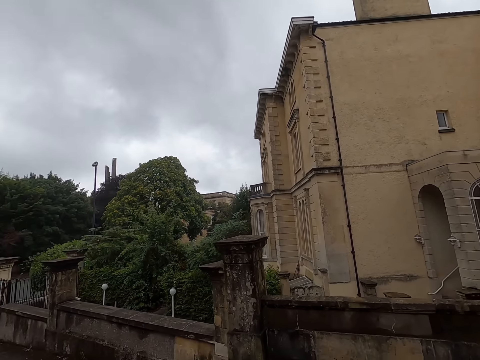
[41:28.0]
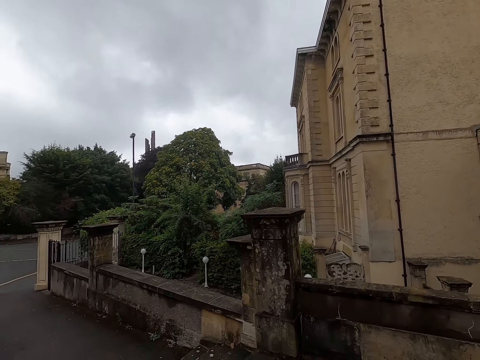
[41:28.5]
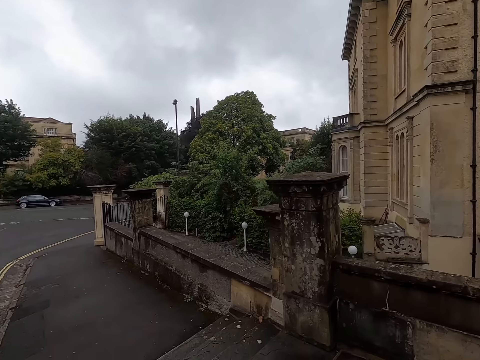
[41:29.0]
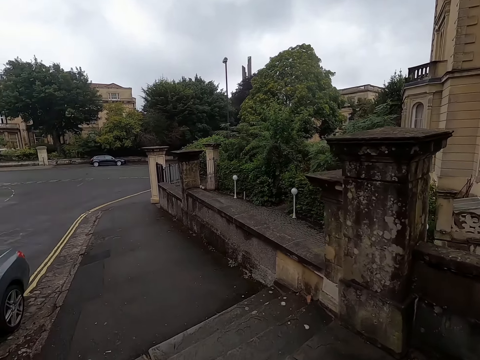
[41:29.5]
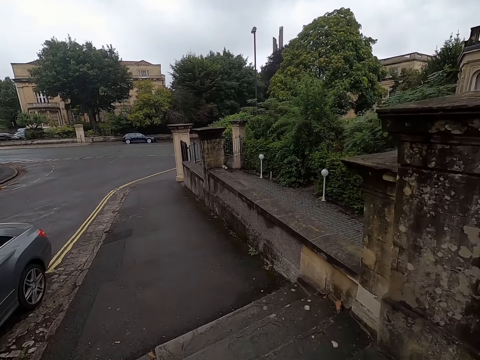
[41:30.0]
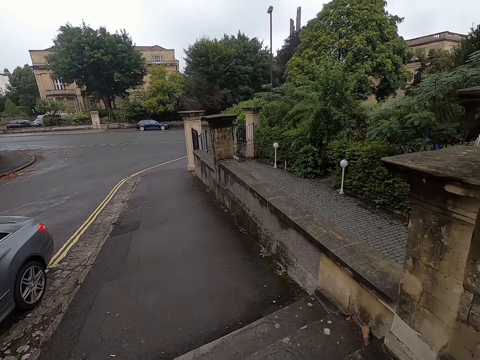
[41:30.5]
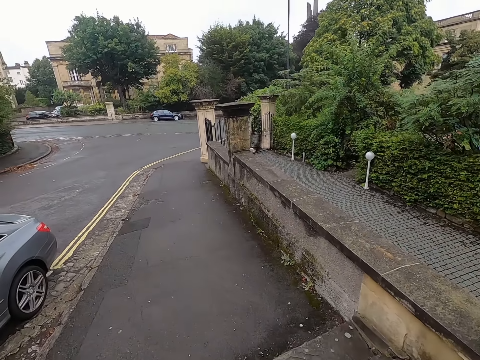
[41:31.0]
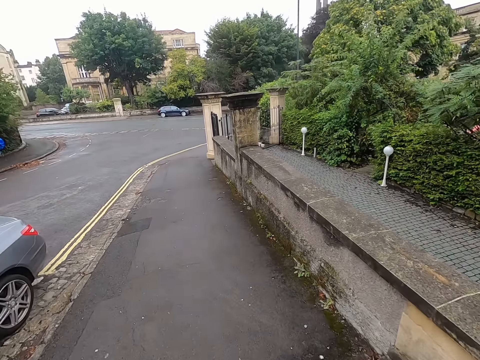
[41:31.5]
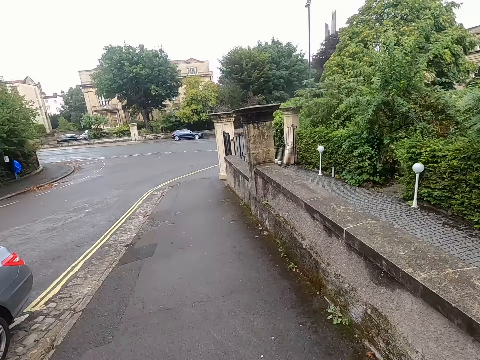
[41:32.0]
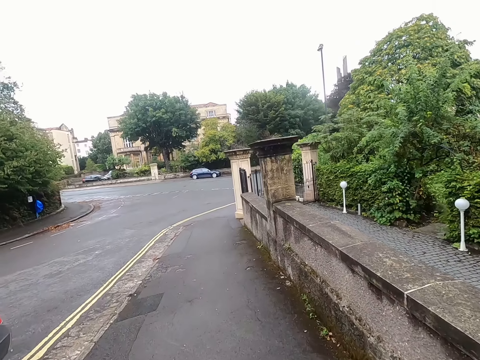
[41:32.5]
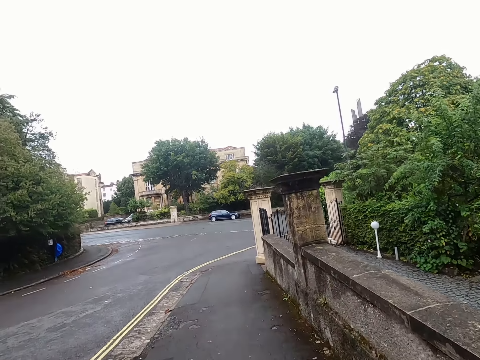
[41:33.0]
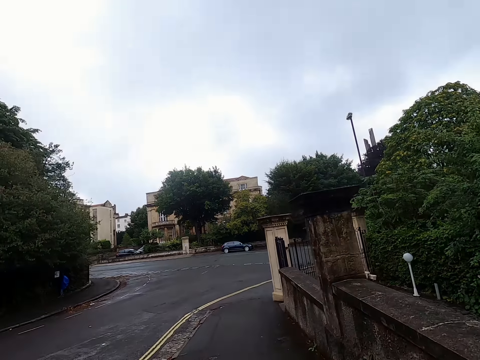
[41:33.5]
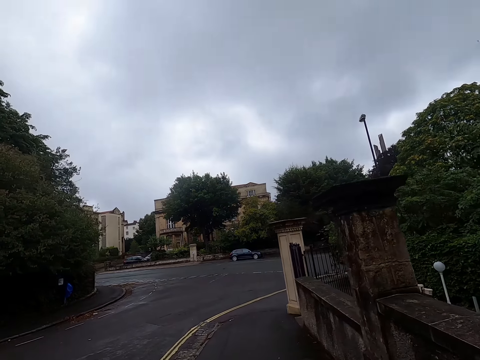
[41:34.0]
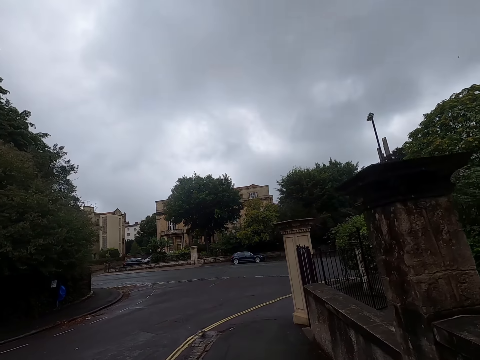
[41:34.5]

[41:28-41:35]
The camera wearer walks down a flight of stairs.

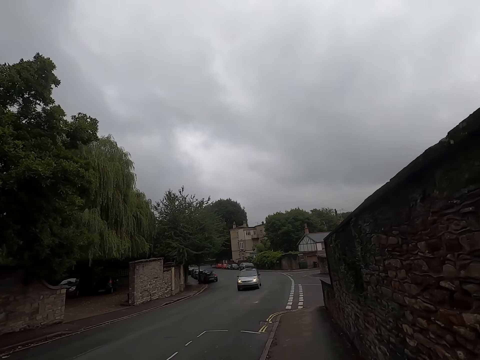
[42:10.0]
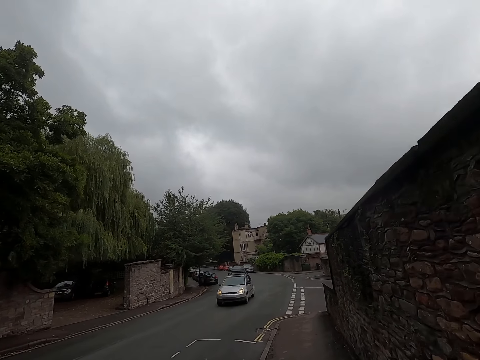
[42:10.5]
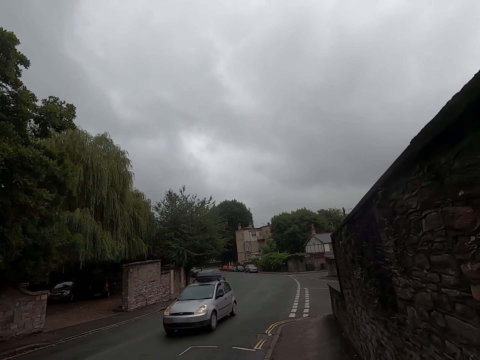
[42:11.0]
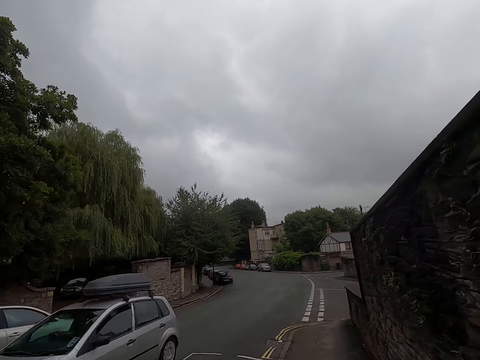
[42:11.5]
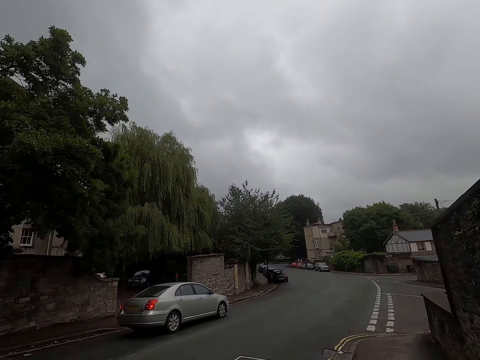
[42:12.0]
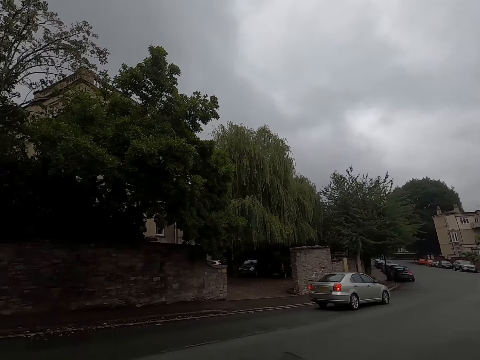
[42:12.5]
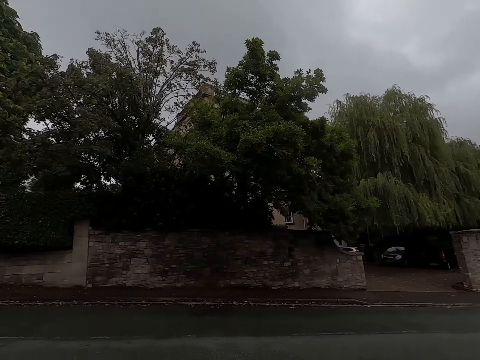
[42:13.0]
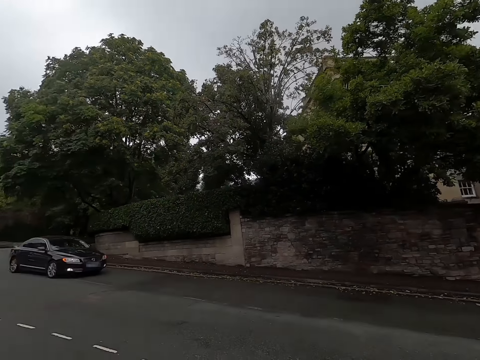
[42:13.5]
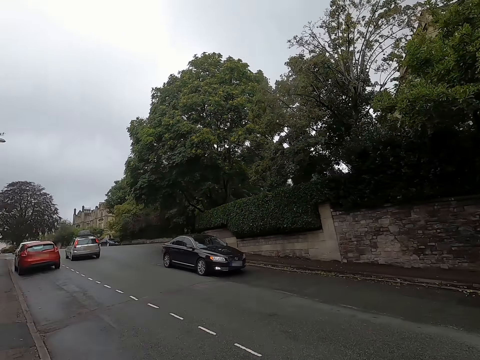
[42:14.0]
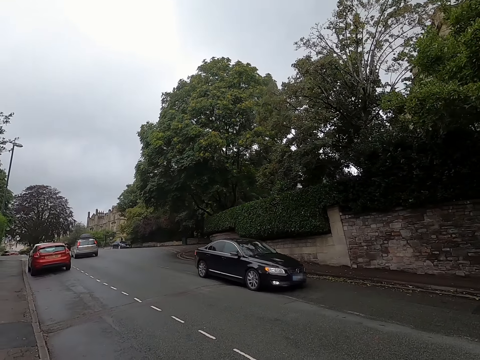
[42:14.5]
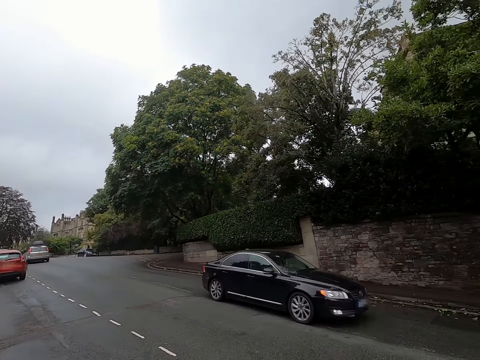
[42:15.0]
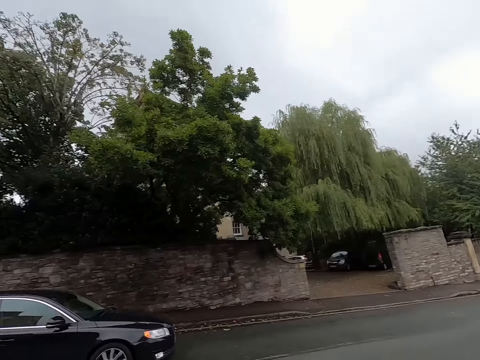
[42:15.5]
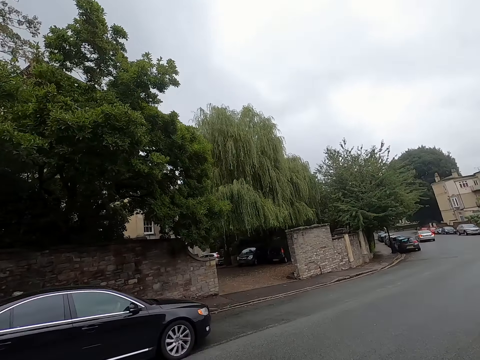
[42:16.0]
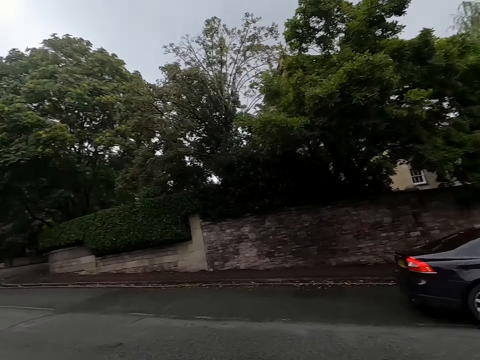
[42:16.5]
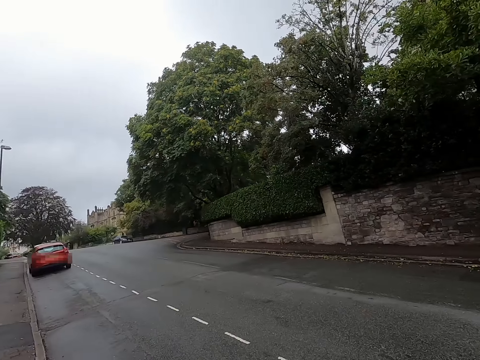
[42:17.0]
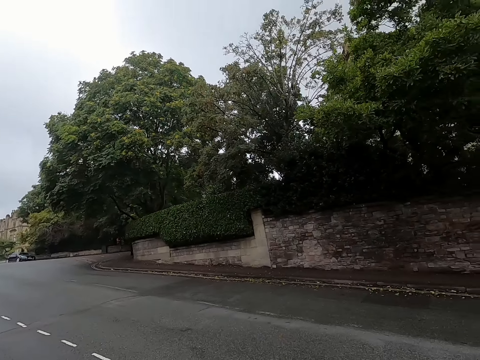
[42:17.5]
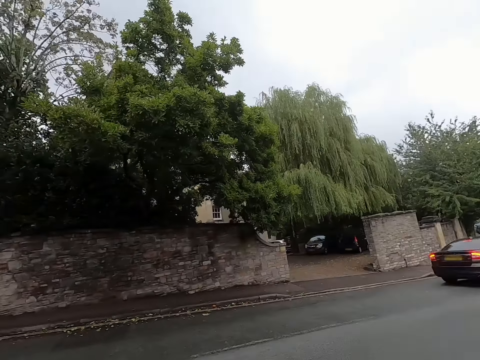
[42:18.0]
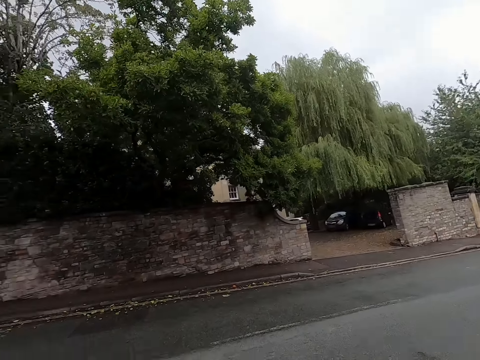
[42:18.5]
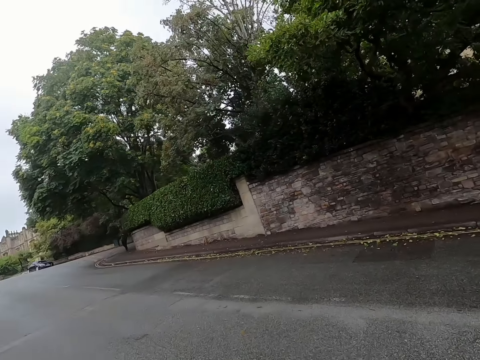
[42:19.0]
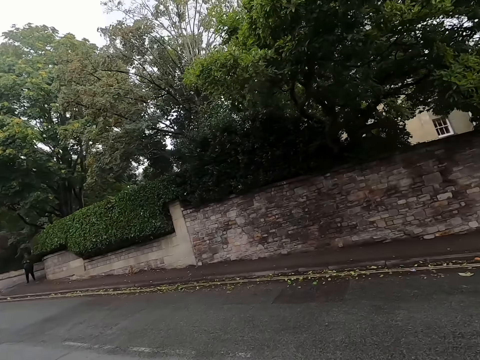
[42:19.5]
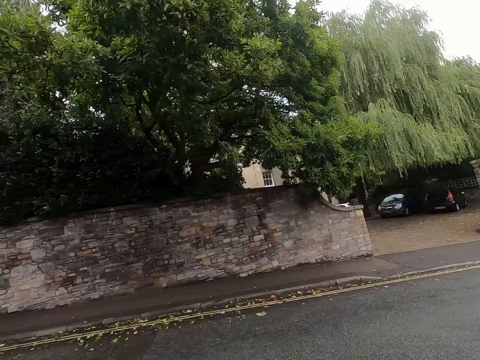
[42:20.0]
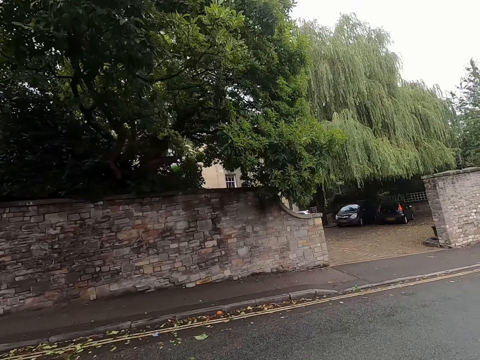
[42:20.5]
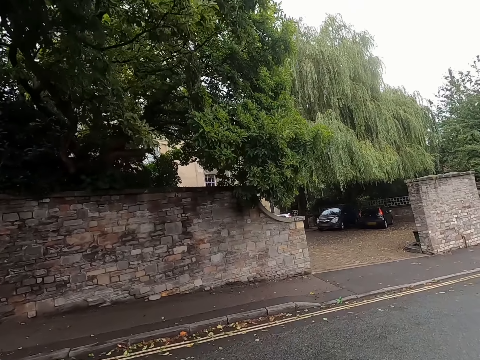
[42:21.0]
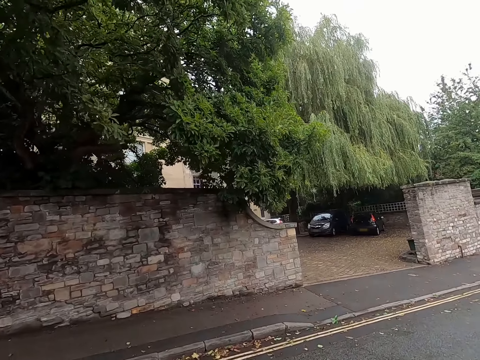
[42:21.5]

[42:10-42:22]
A car drives past the camera wearer. Another car drives past them. The camera wearer crosses a road. Another car drives past them. The camera wearer crosses the road.

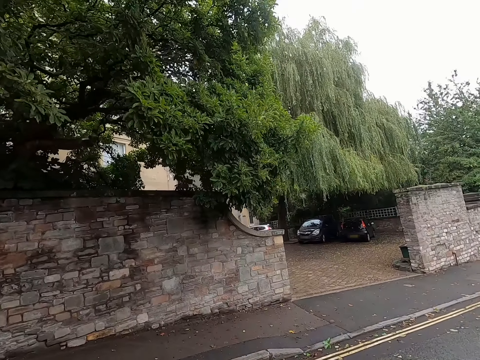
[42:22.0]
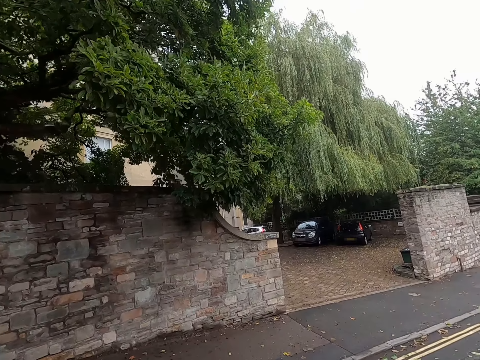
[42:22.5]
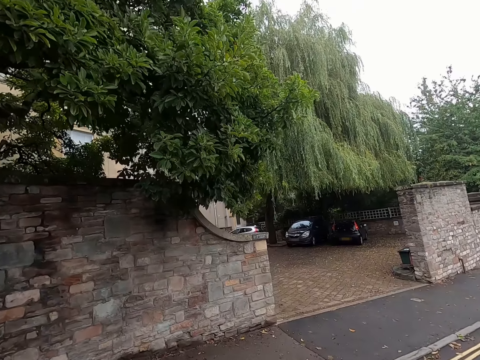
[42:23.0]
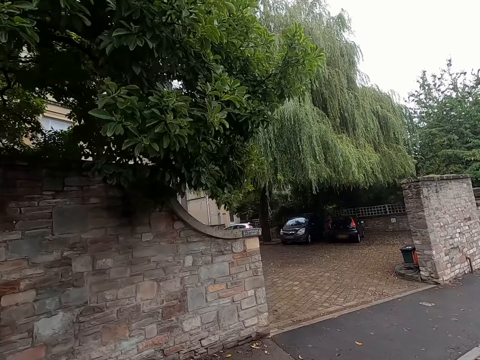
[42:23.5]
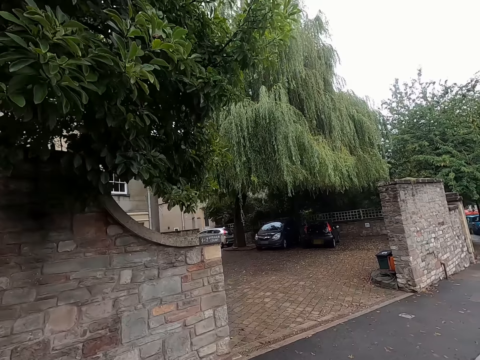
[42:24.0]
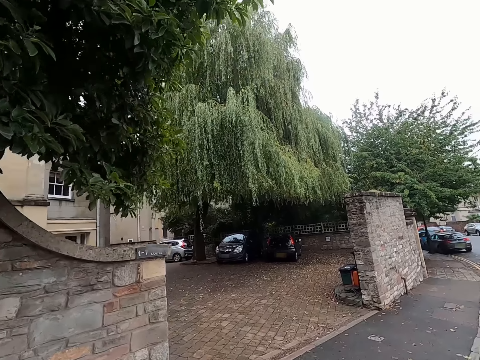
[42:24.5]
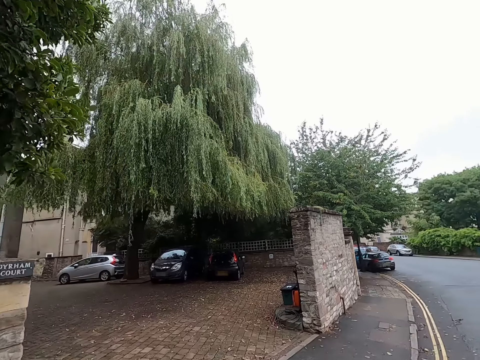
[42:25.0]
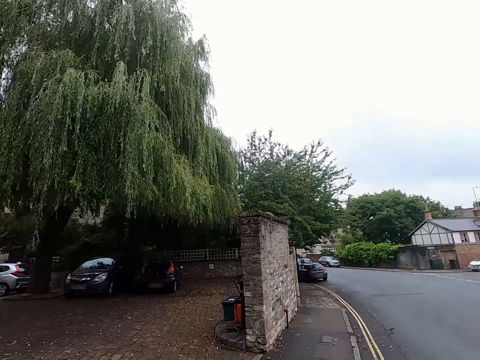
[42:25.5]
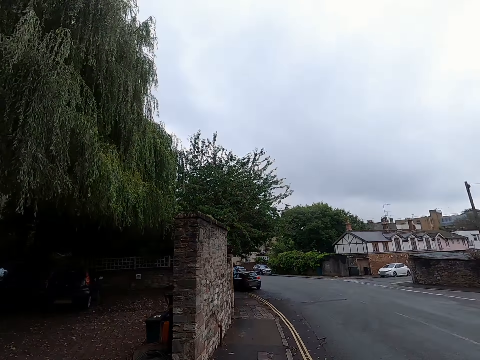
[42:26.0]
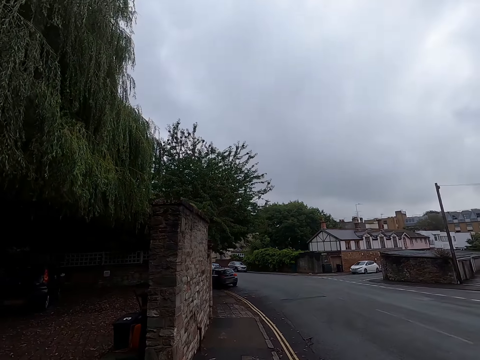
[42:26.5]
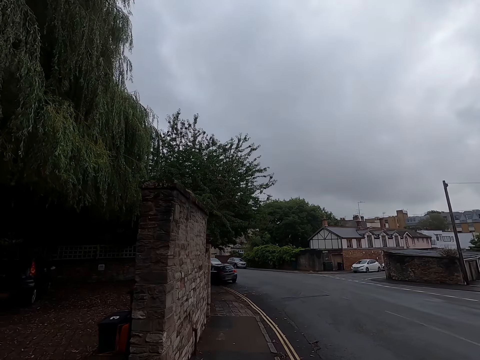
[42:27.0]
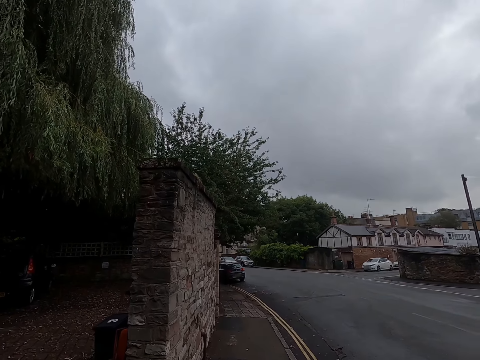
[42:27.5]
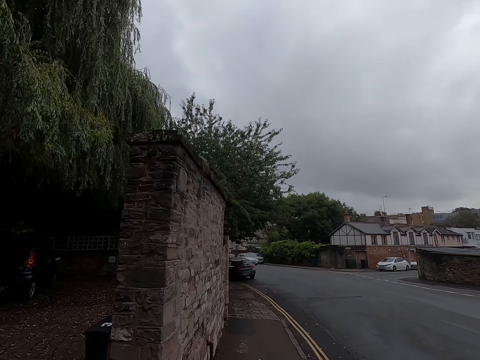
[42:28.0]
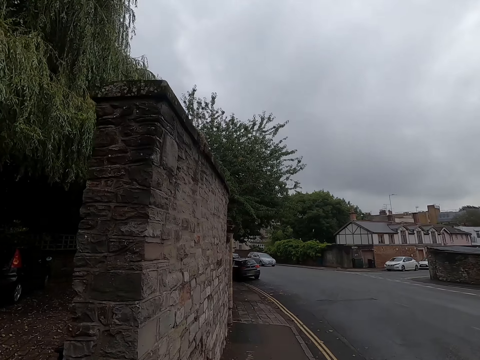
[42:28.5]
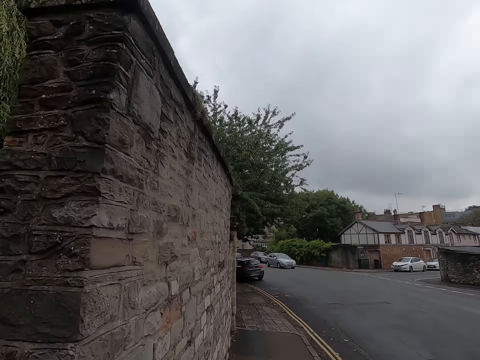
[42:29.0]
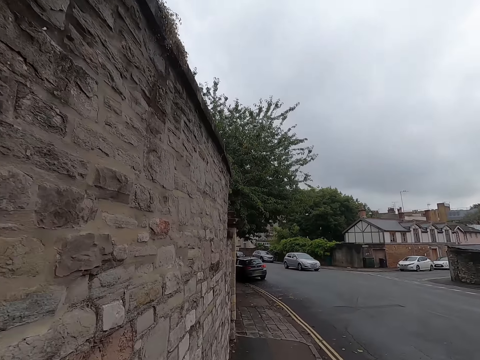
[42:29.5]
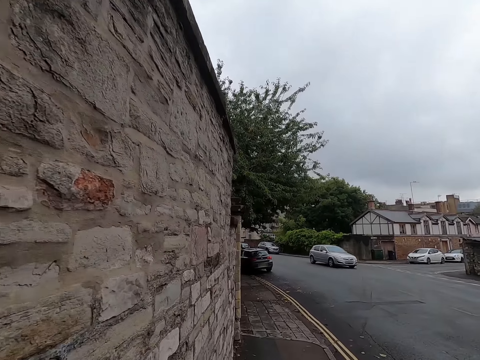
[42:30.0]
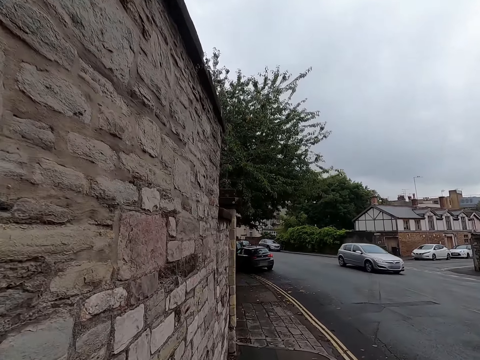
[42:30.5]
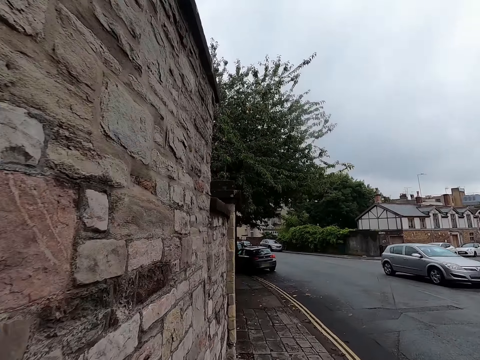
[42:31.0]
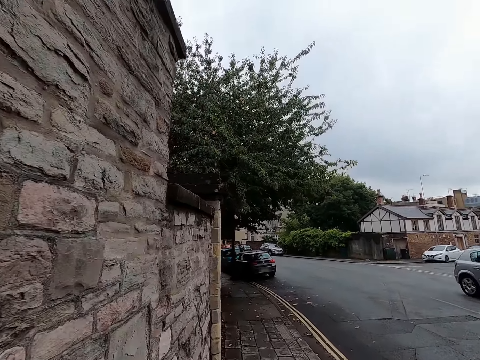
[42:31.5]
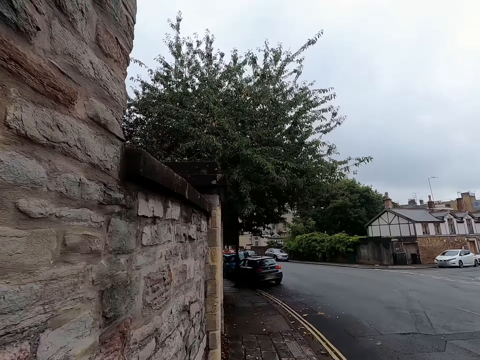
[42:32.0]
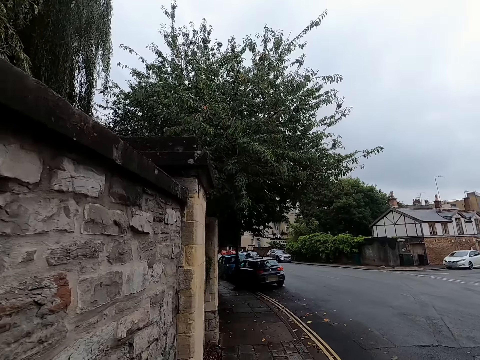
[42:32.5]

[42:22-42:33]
The camera wearer walks to the left. A car drives past them.
